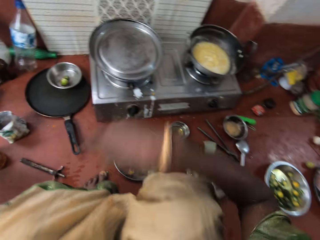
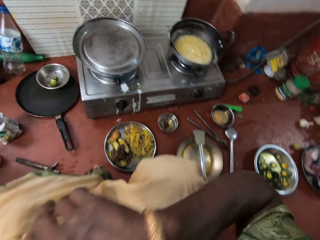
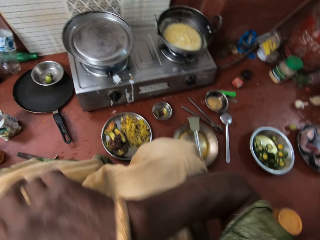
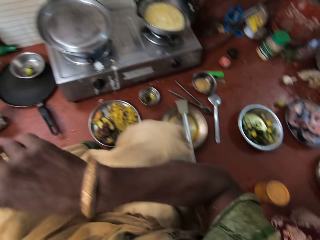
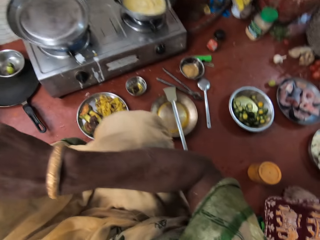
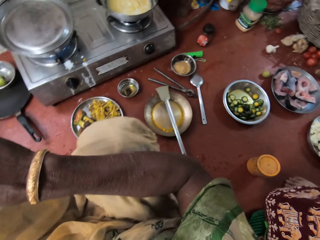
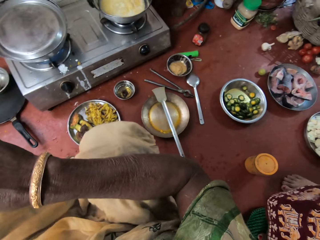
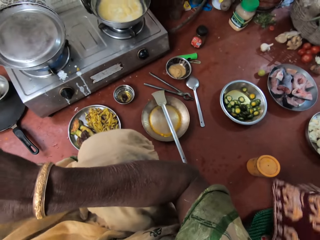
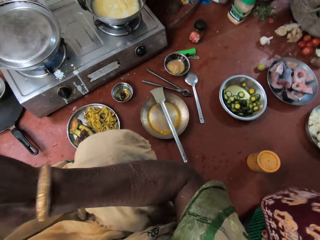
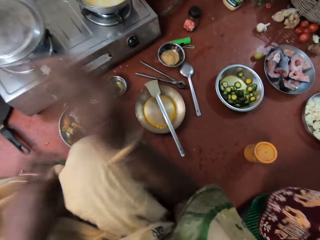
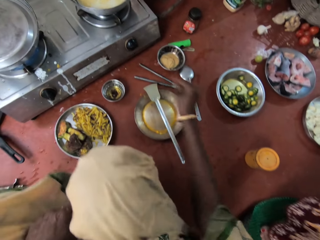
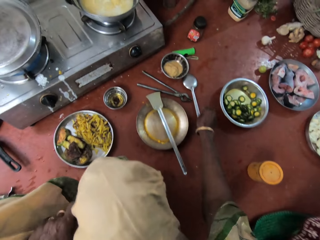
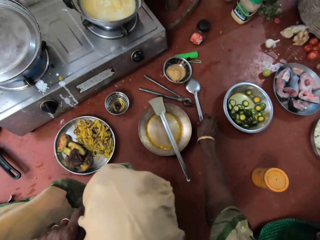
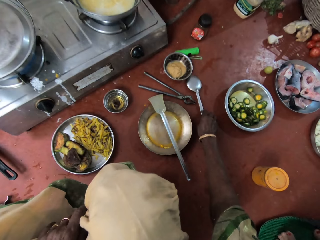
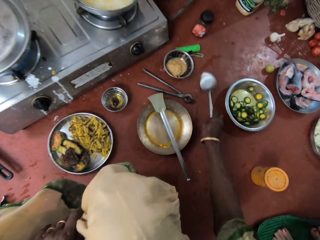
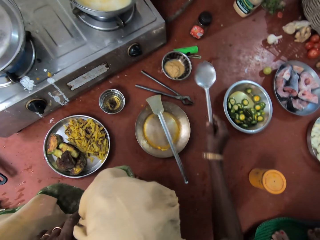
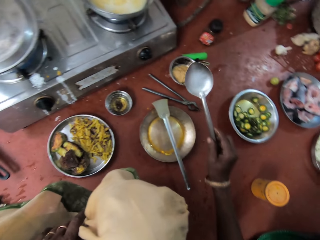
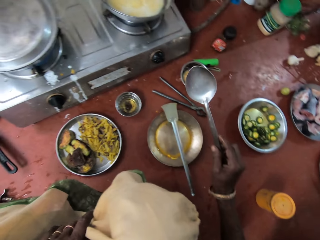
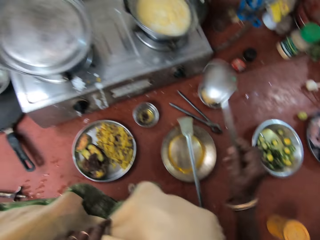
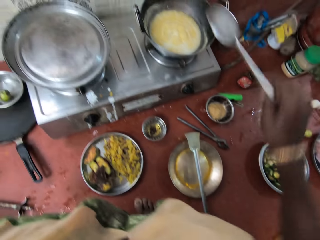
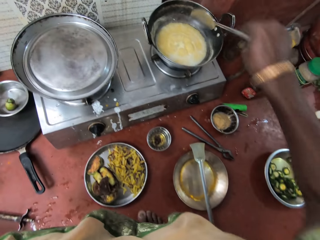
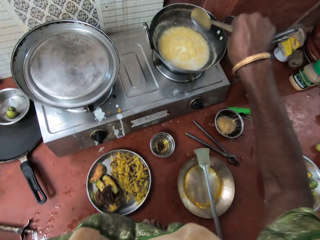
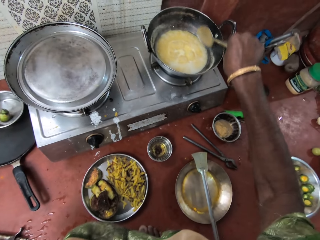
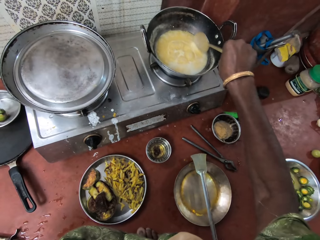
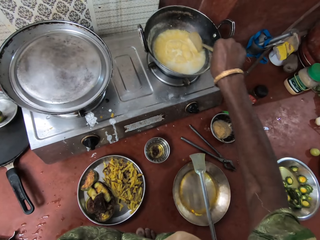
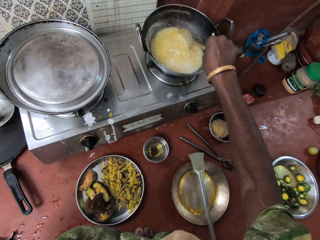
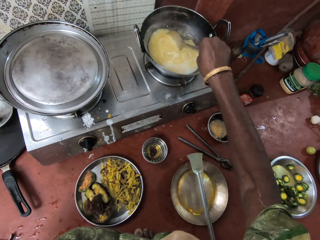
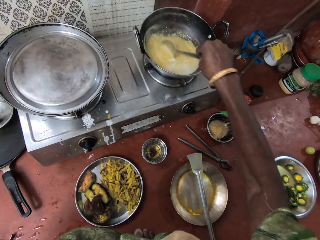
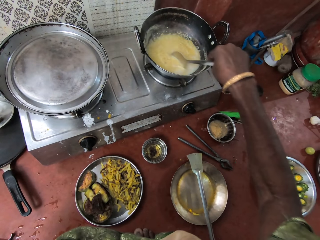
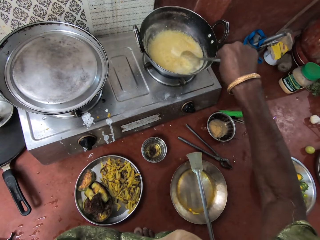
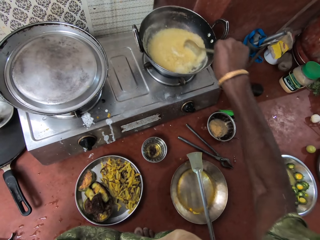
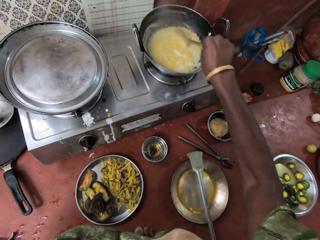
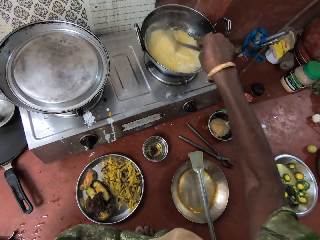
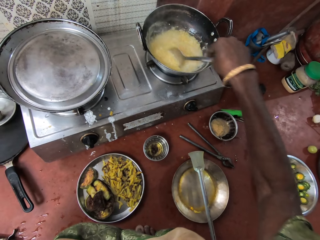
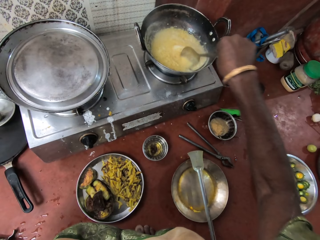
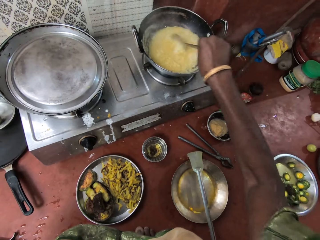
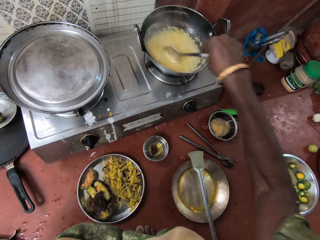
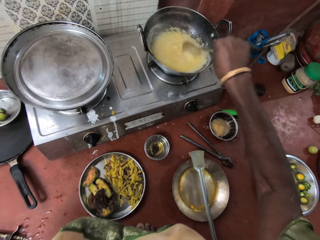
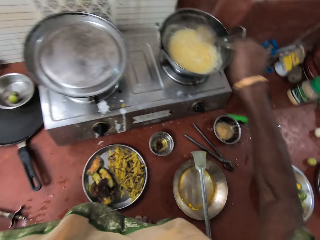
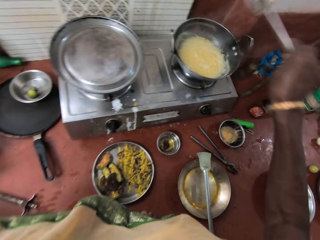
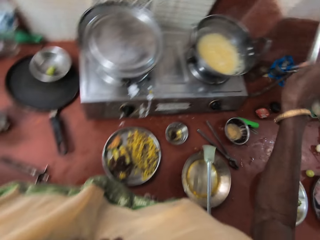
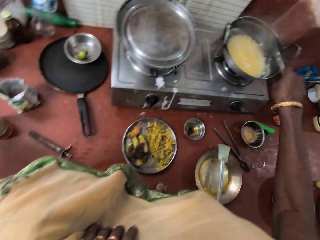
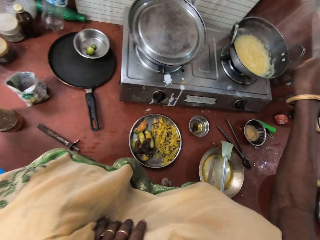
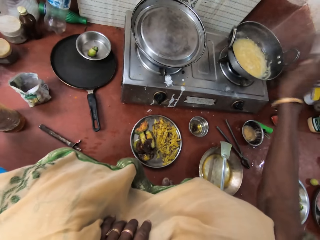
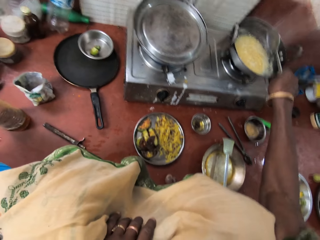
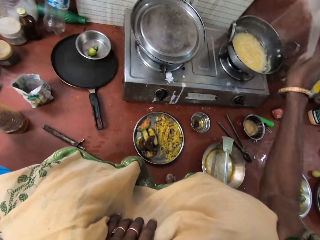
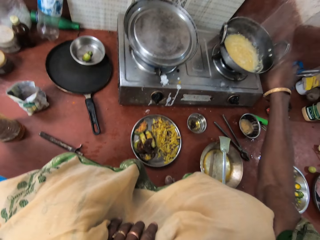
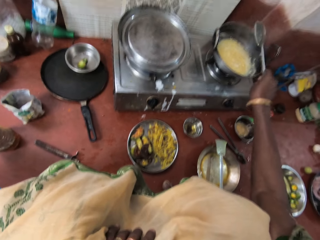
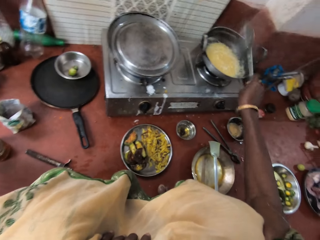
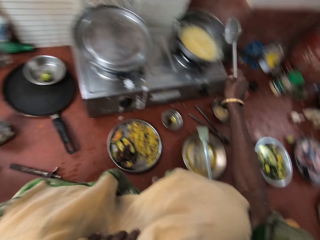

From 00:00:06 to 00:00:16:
The camera wearer moves her hands together. She picks the spoon from the floor with her right hand. She stirs the oat with the spoon in the kitchen. She flips the spoon with her right hand.

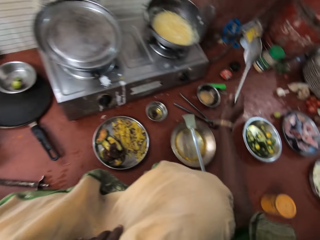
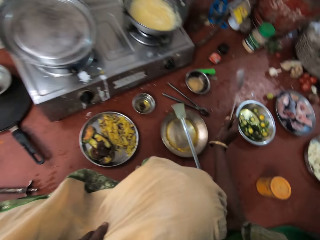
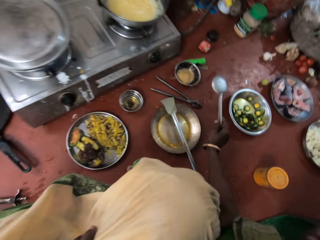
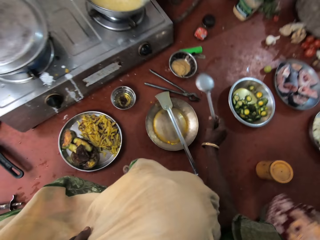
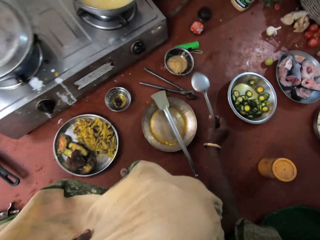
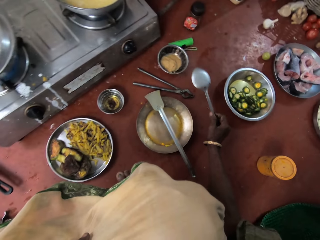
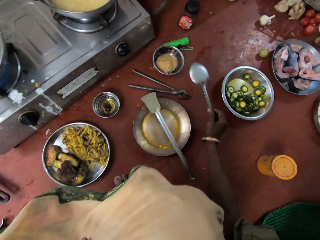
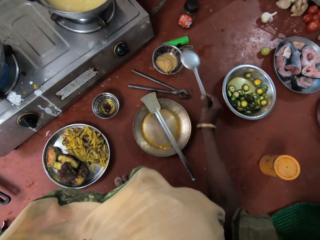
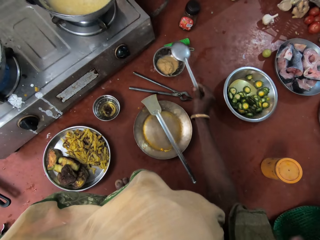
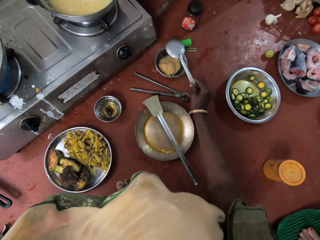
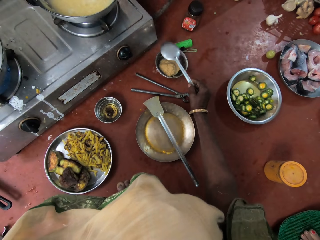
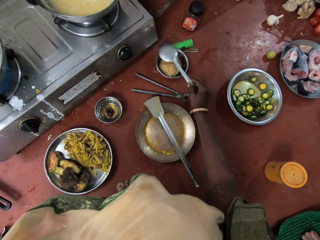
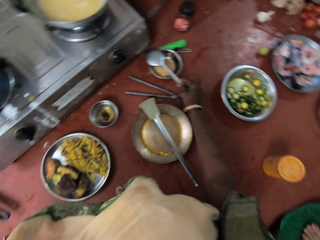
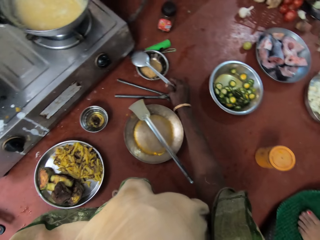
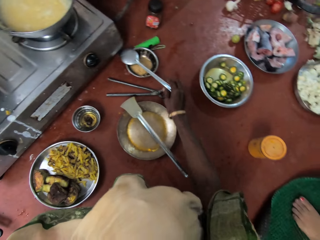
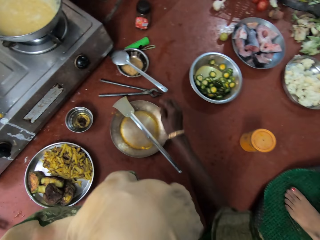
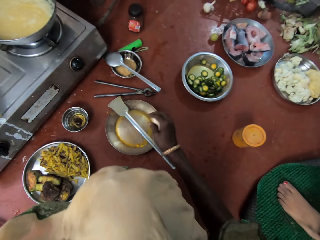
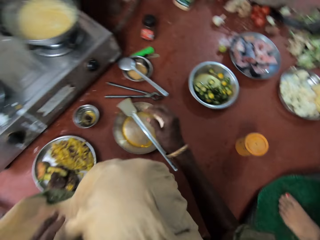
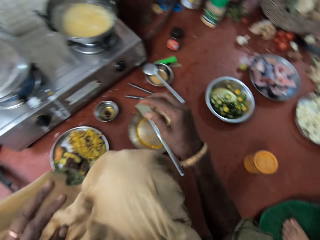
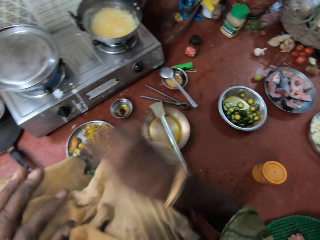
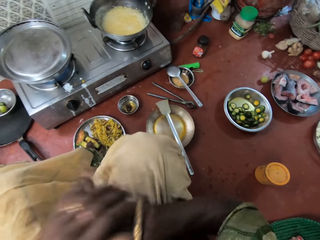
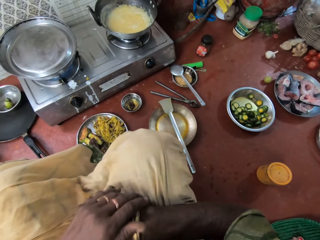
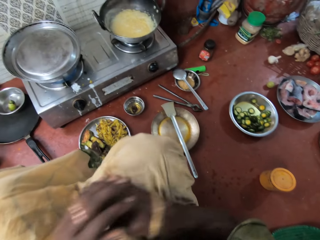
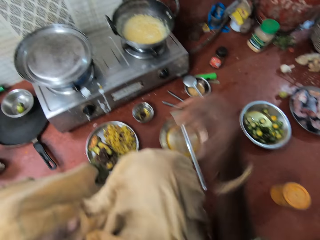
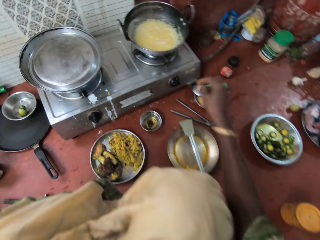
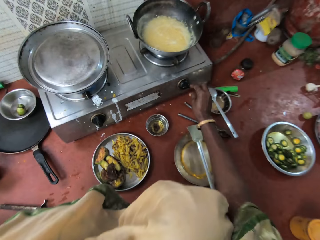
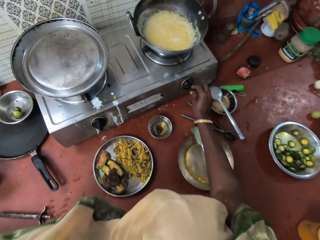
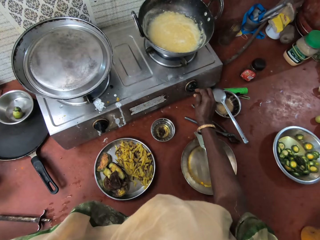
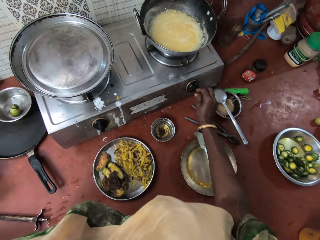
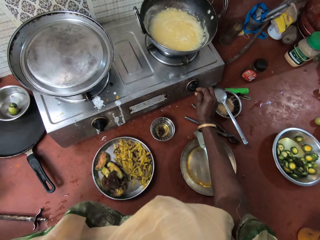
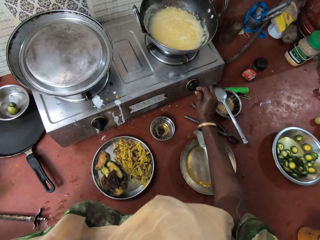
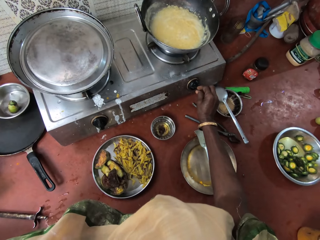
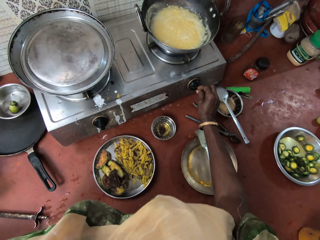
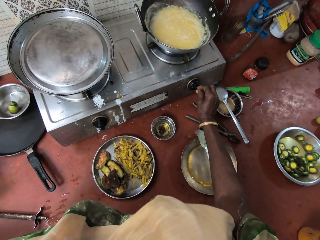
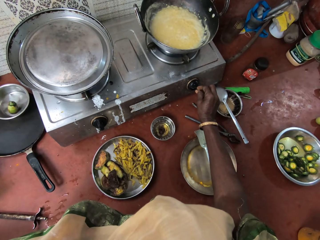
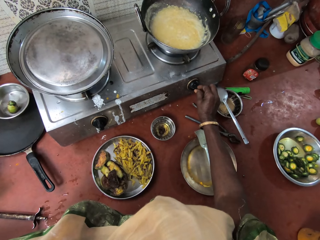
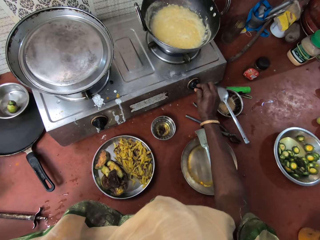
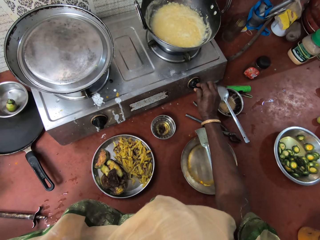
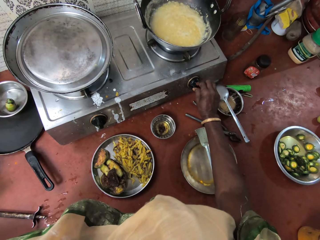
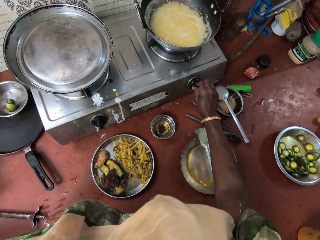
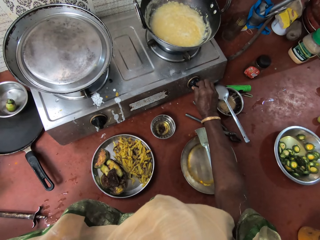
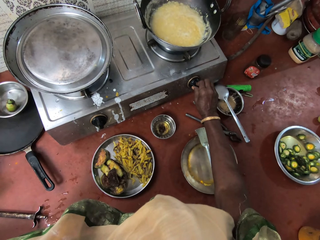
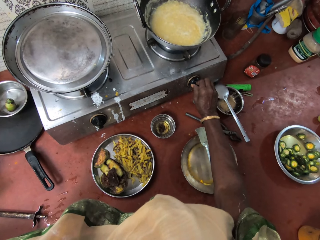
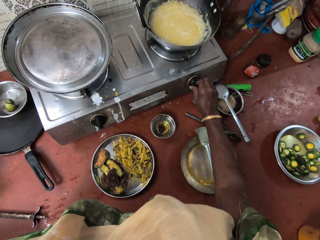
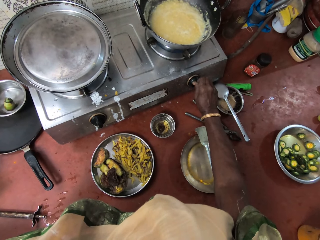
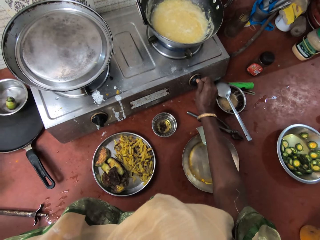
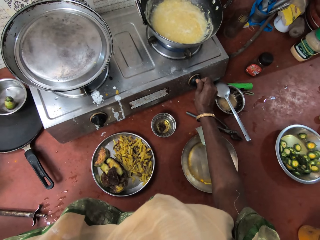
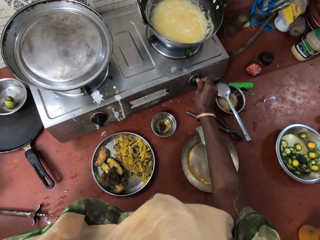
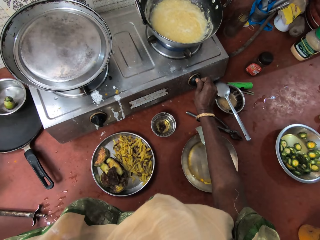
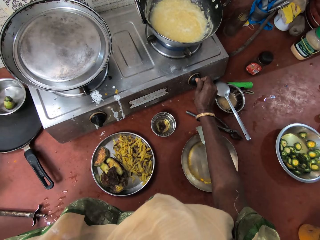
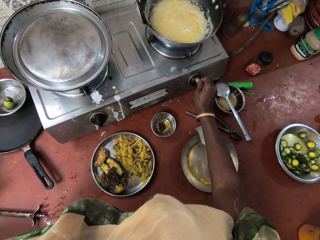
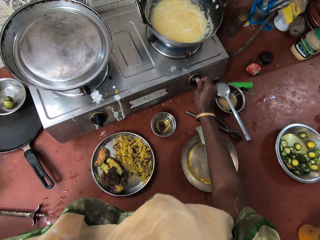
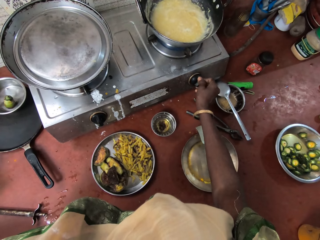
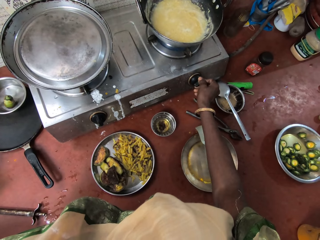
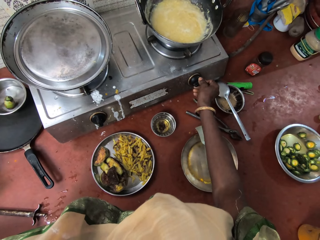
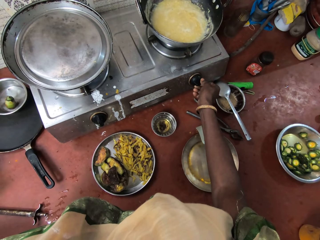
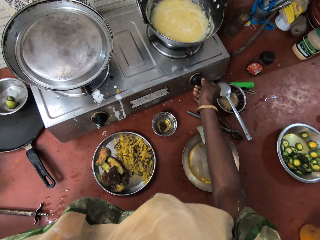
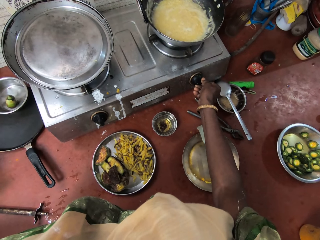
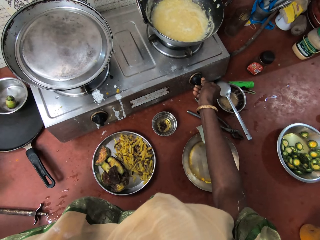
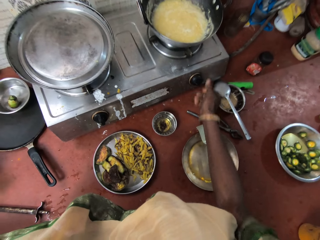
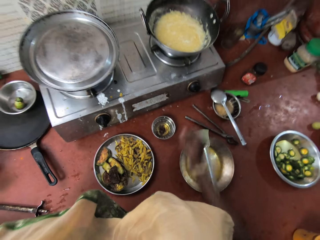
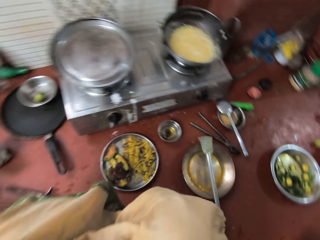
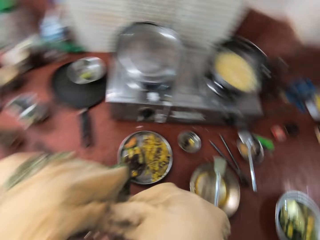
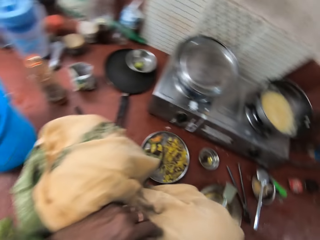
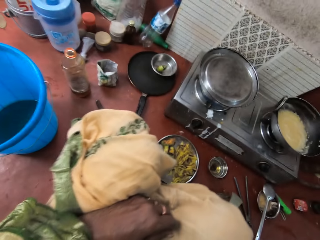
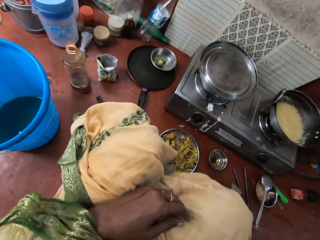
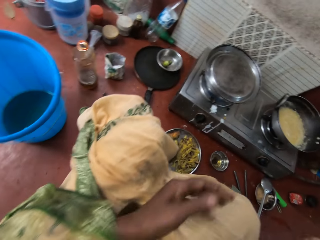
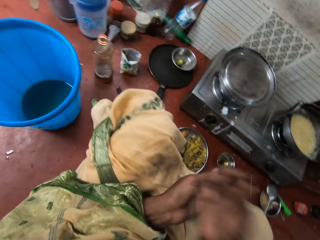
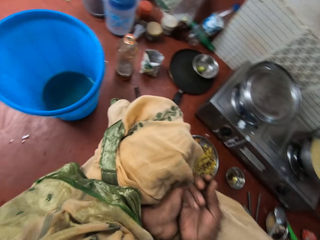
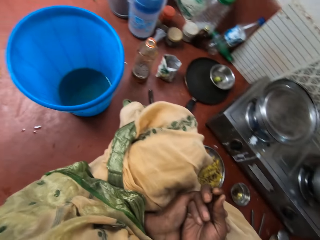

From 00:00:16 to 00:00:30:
The camera wearer places the spoon on a plate with her right hand. She folds her hands. She moves her hands together. She adjusts the gas cooker switch with her right hand. She removes her right hand from the cooker switch. She places her hands on each other.
